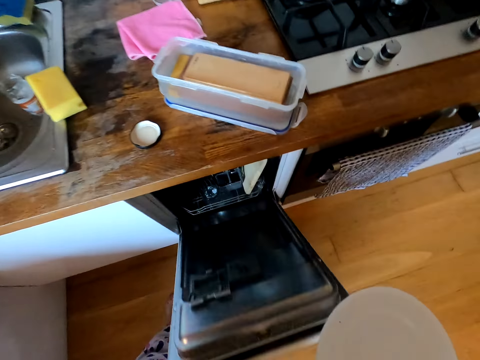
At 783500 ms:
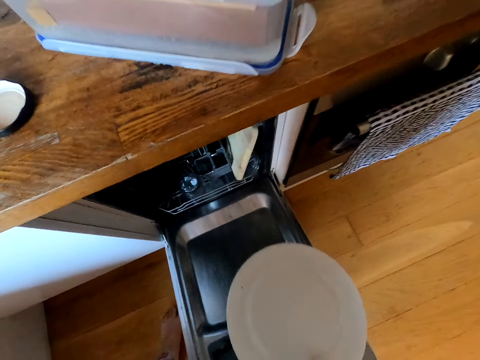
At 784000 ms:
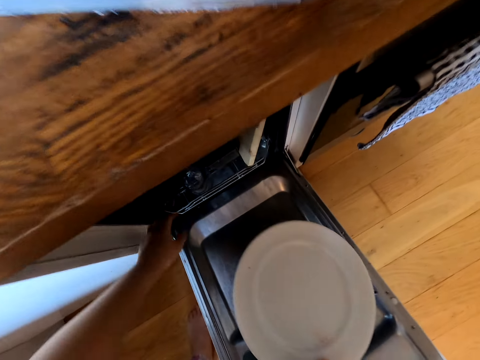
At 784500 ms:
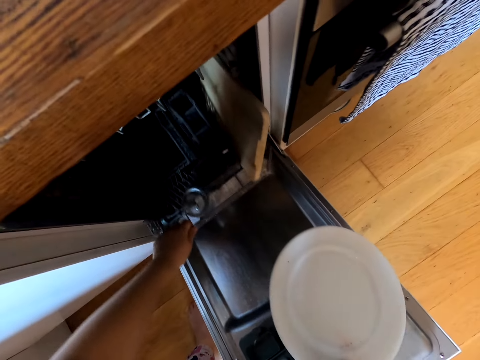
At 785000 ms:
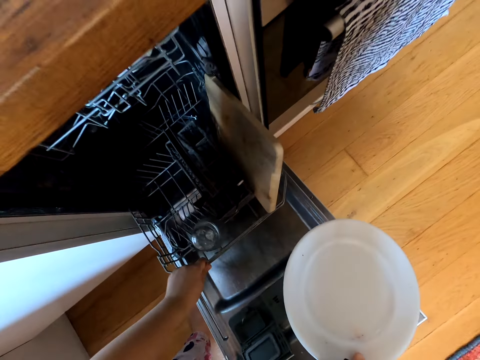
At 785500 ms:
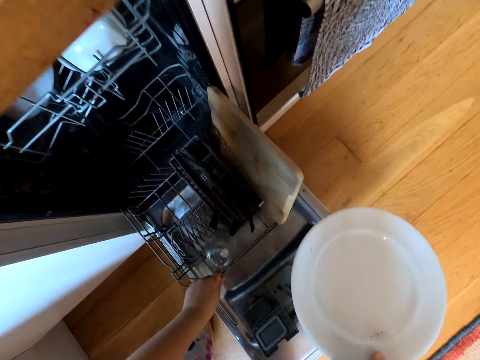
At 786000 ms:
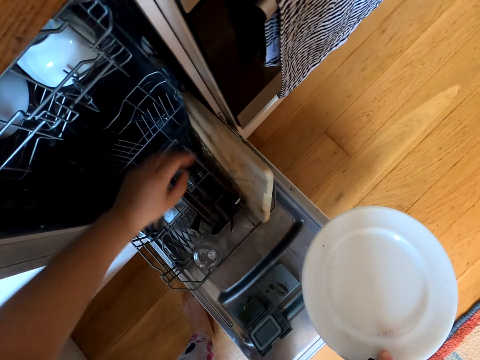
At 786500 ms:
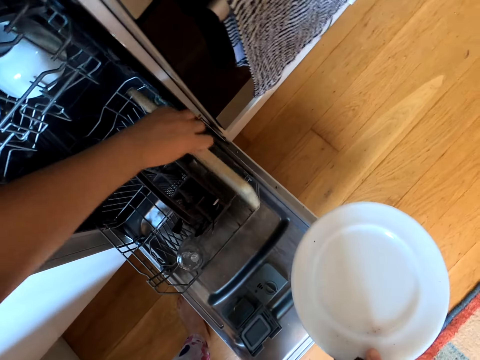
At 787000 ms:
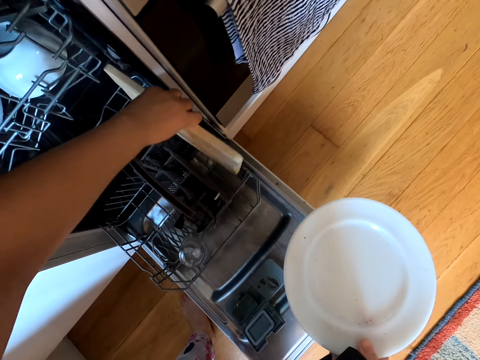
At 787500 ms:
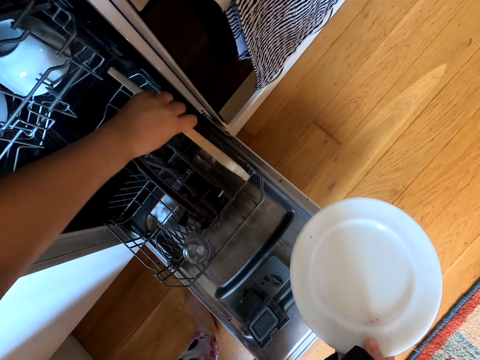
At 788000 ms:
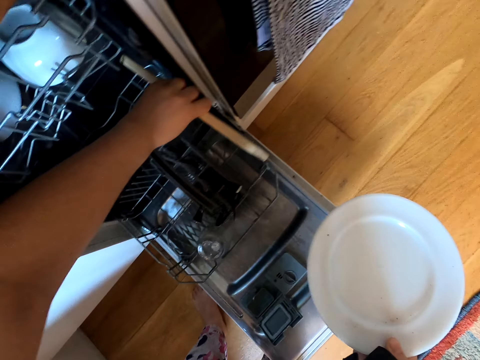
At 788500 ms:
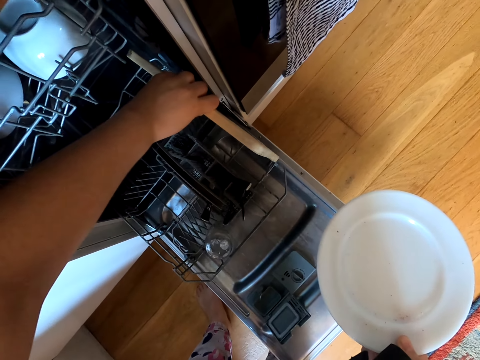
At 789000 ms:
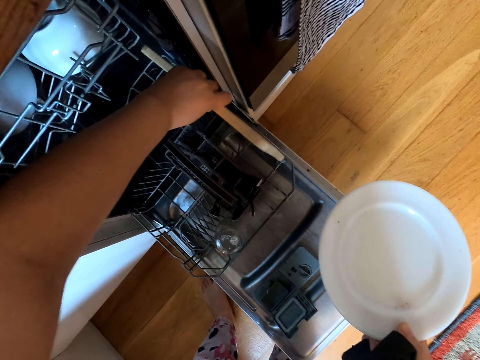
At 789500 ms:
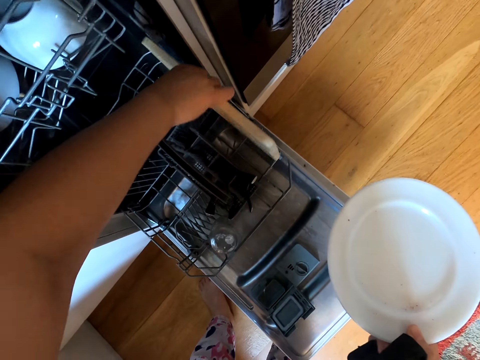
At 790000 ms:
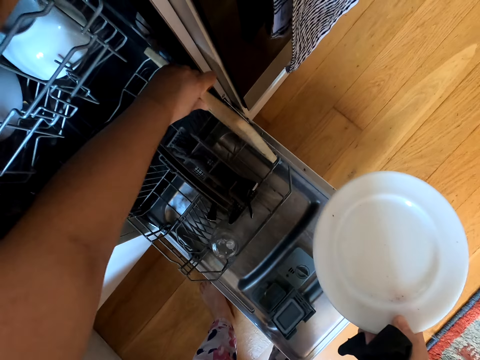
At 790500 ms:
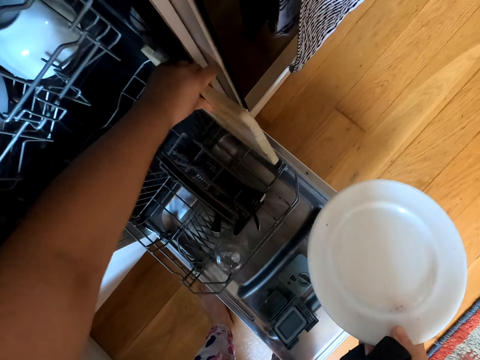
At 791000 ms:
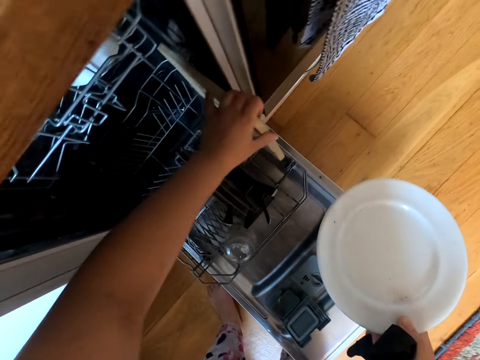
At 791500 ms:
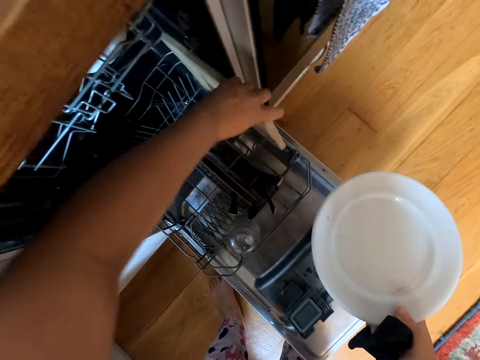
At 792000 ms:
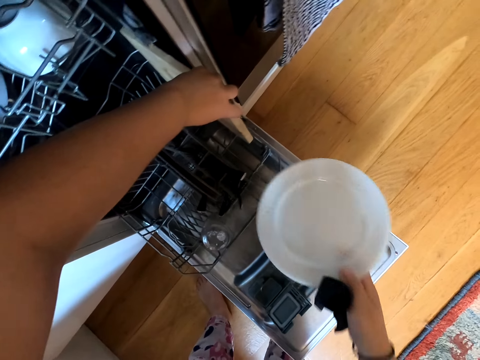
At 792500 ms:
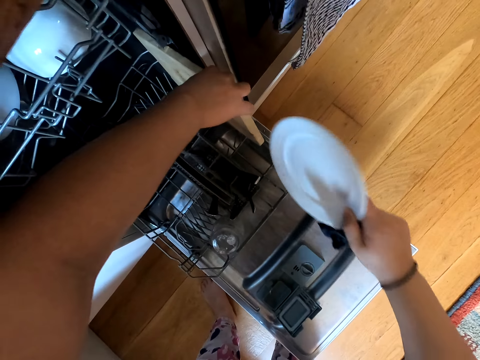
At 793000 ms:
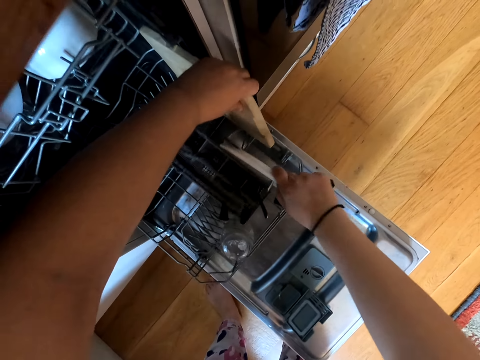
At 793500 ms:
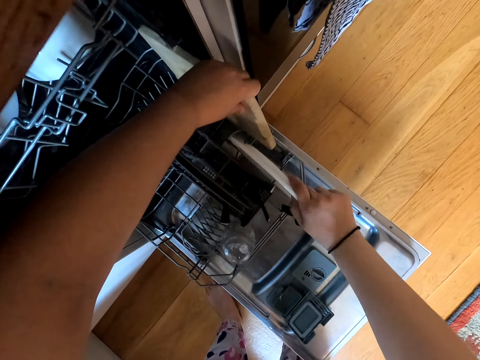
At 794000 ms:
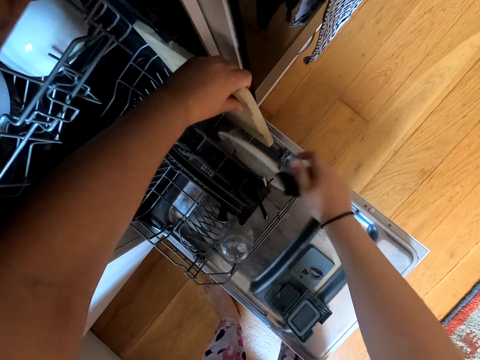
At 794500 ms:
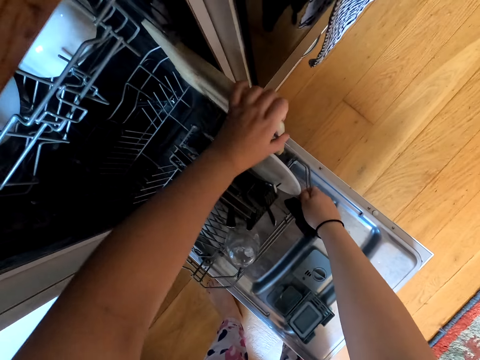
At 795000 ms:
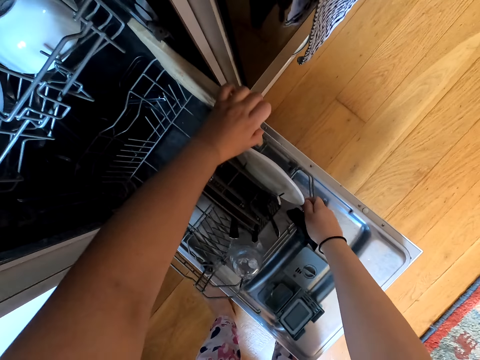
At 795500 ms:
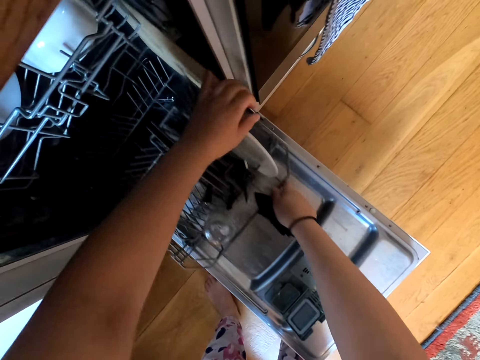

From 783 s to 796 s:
The camera wearer opens the kitchen cabinet. They push the utensils tray. They lift the chopping board. They hold the tray. They place the plate in the utensils tray.
